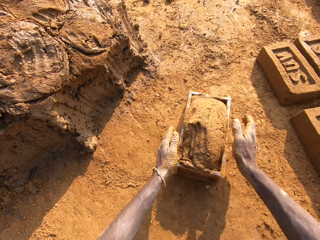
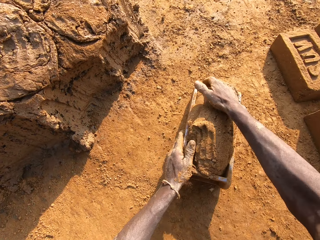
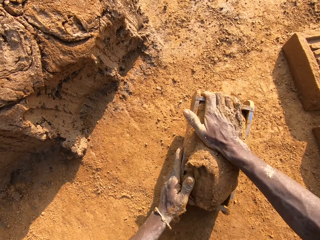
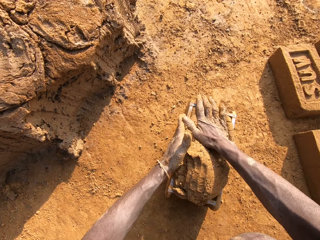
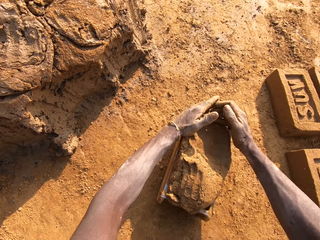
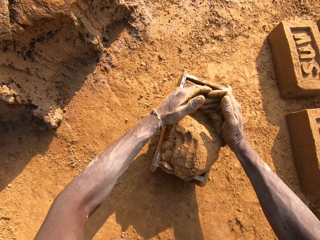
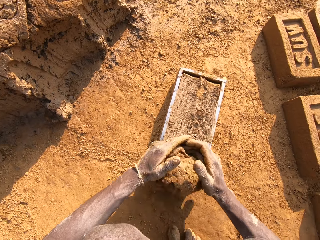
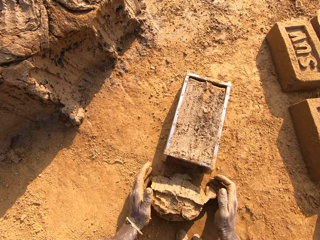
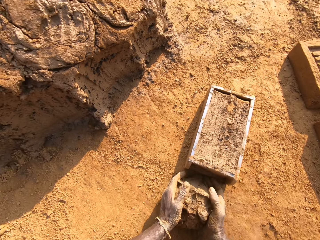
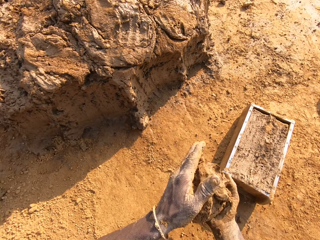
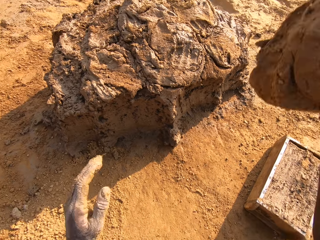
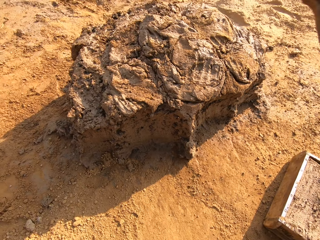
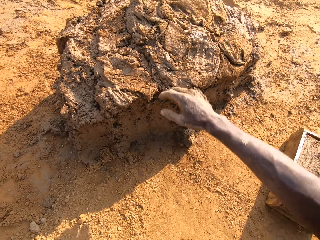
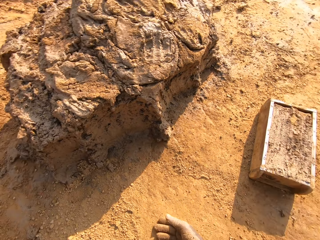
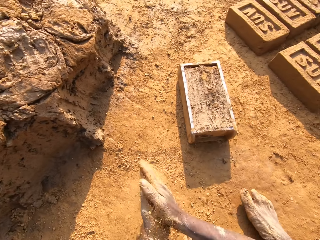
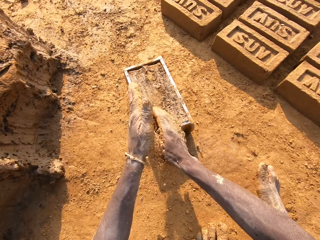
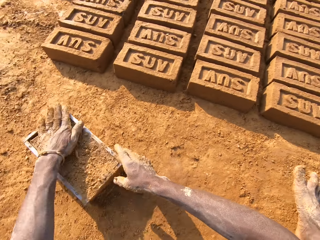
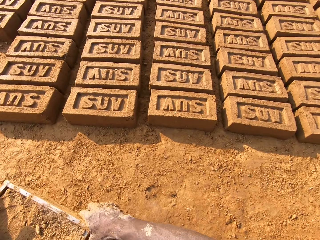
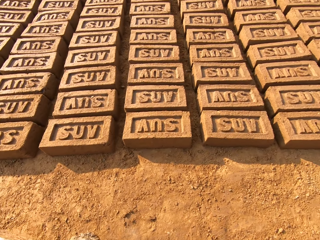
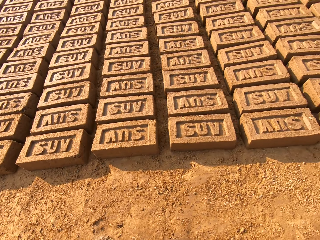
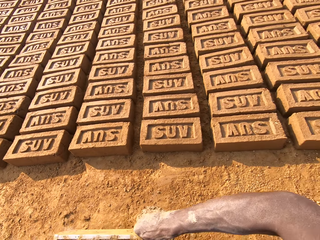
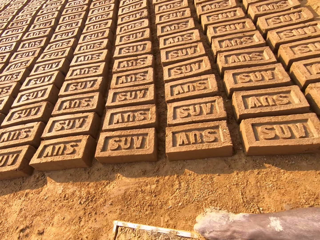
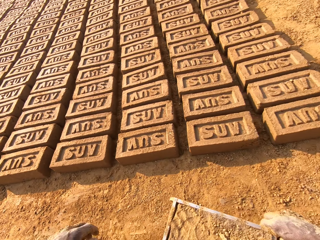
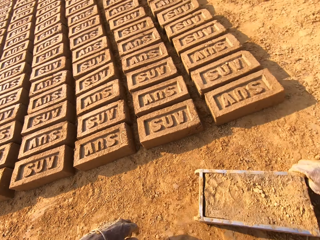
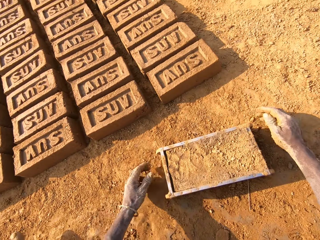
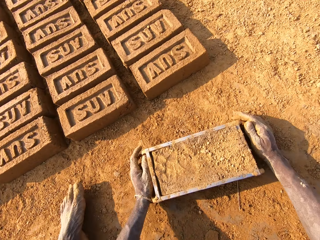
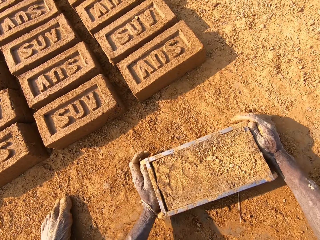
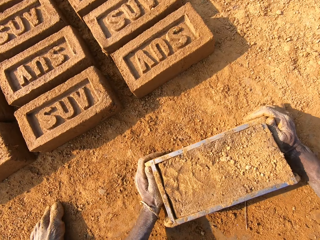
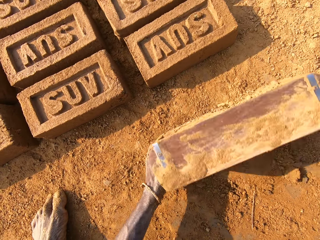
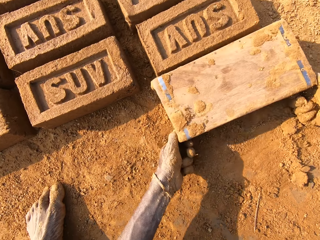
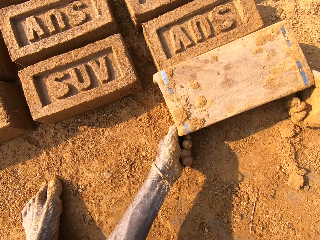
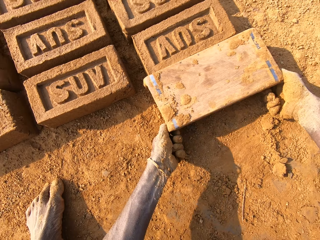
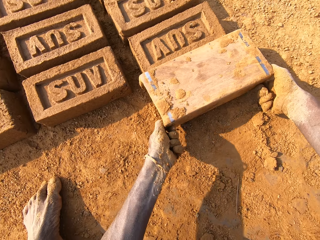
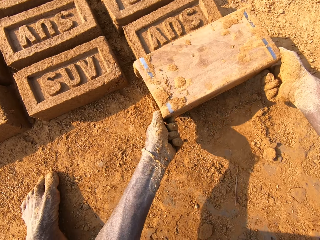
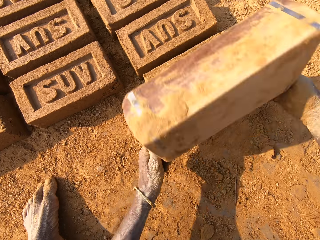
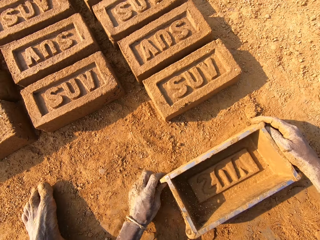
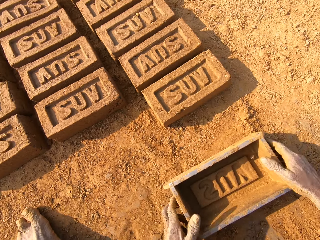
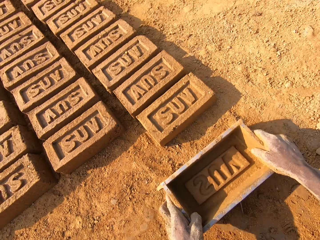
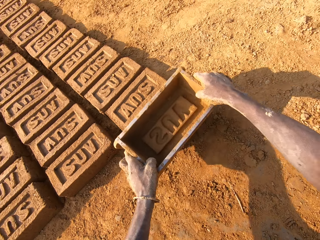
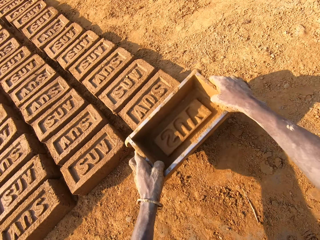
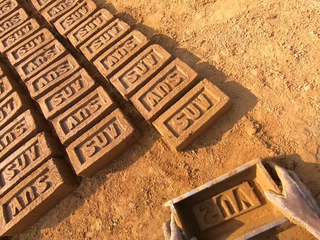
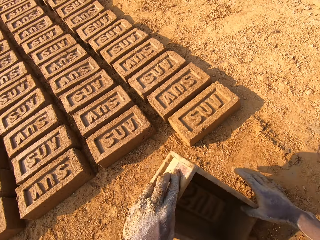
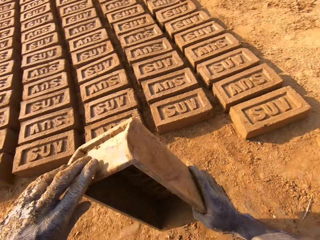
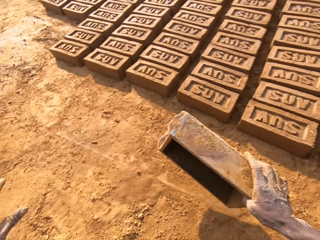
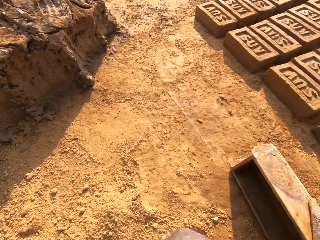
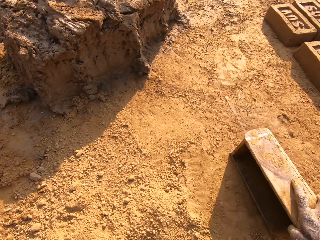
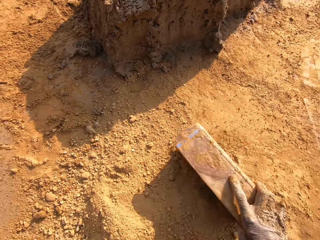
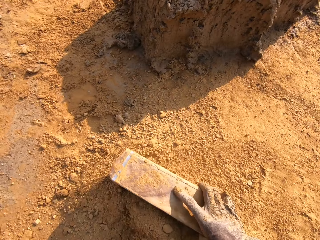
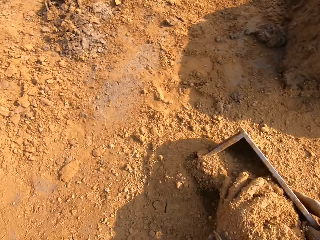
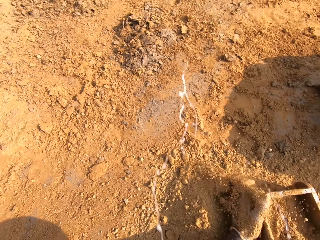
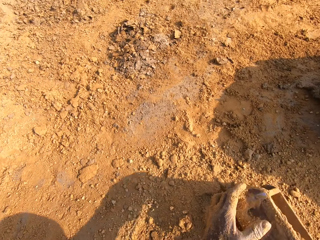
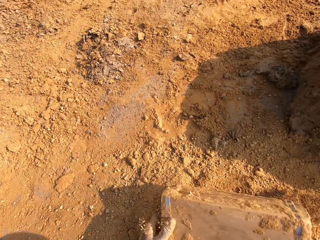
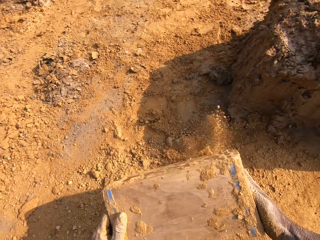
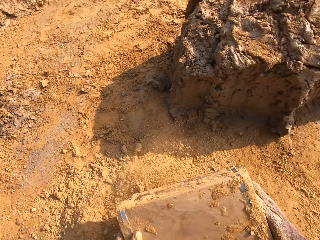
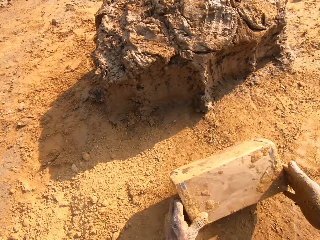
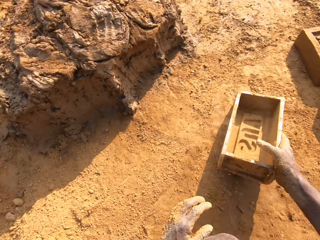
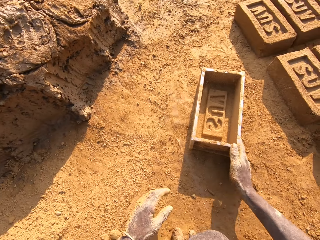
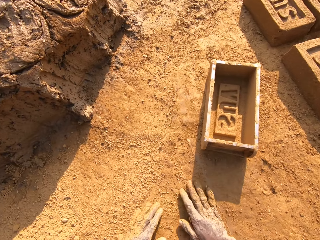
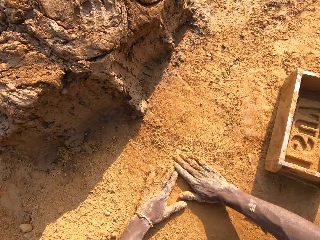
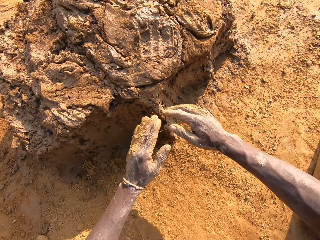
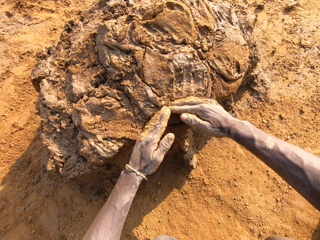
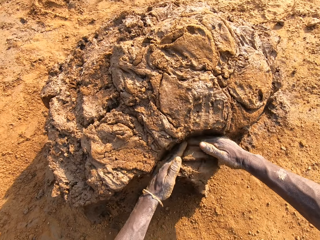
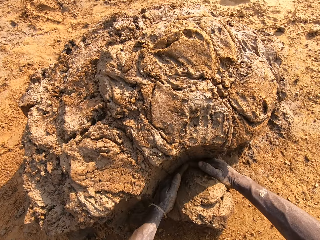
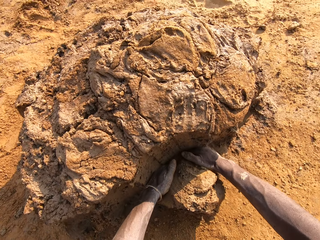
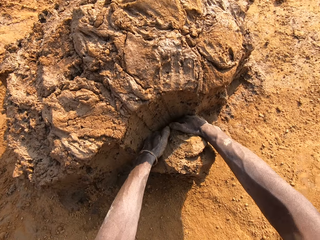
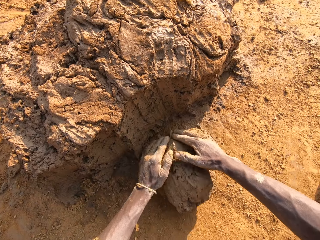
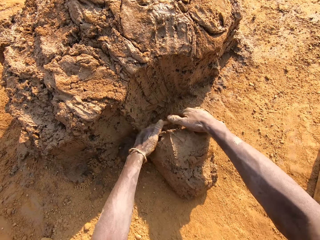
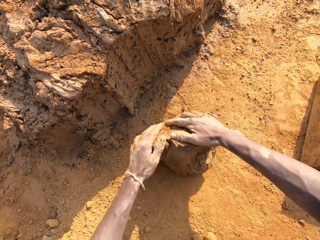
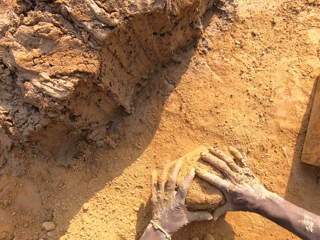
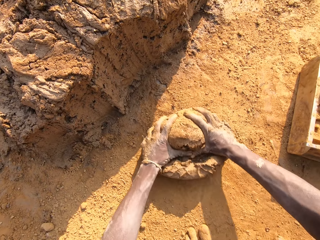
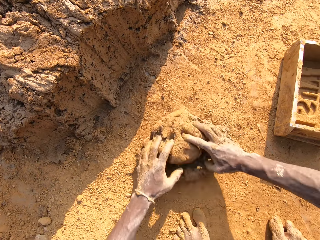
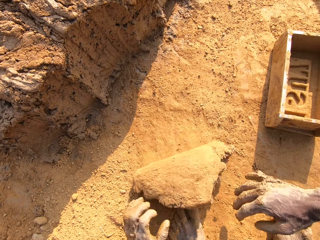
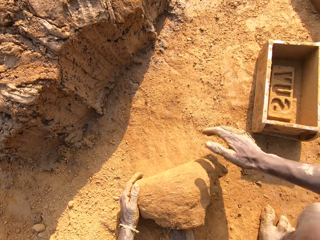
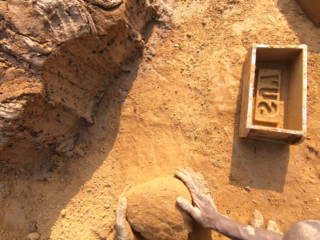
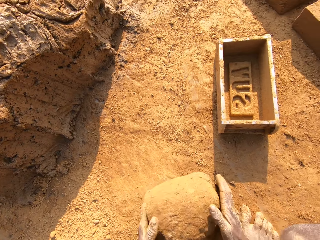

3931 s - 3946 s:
The camera wearer throws the clay or mud into the wooden brick mould. He lifts the wooden brick mould off the ground and hits the wooden brick mould against the ground. He packs excess clay from the mould with both hands. He cuts the mud with his hands. He lifts the mud off the ground. He throws the excess clay on the clay pile. He rubs his hands against each other. He pats the clay in the brick mould with his left hand. He drags the brick mould with his right hand. He removes the brick from the wooden brick mould. He turns the brick mould over. He drops the brick mould on the ground. He lifts the wooden brick mould off the ground. He puts the wooden brick mould on the brick. He puts the wooden brick mould on the ground. He lifts the wooden brick mould off the ground. He puts the wooden brick mould on the ground. He drags the wooden brick mould on the ground. He packs sand into the brick mould with his left hand. He empties the sand from the wooden brick mould. He pulls the wooden brick mould. He drops the brick mould on the ground. He rubs his hands on the ground. He packs clay from the clay pile with both hands. He cuts the mud with his hands. He mixes the mud with sand.

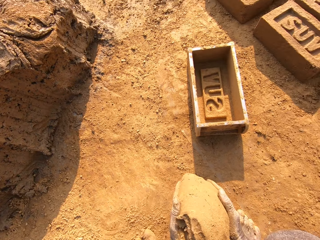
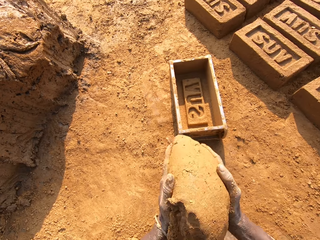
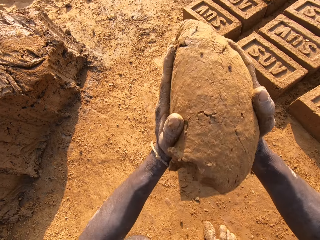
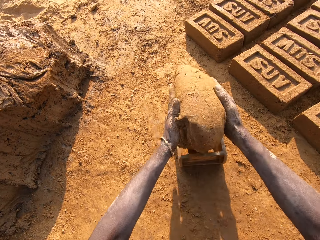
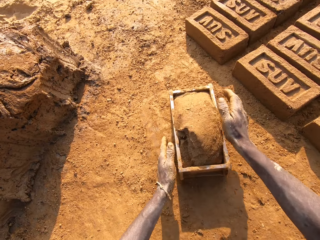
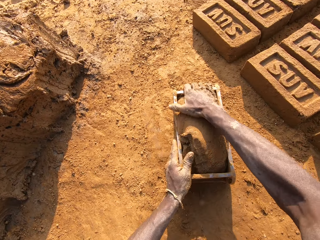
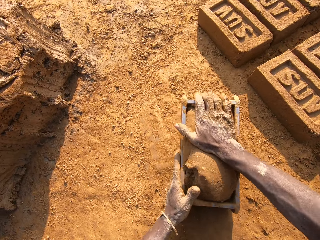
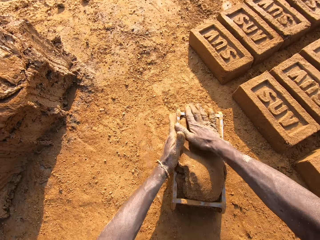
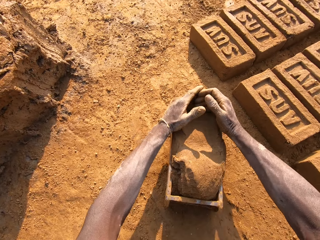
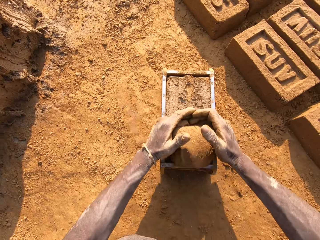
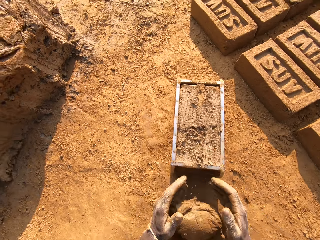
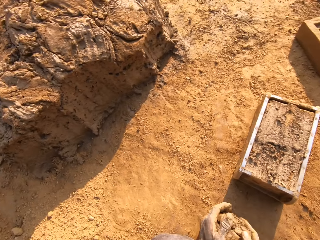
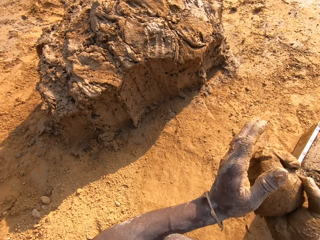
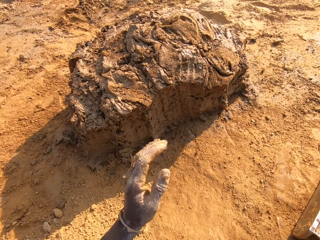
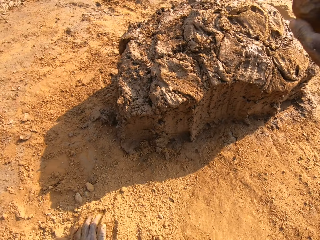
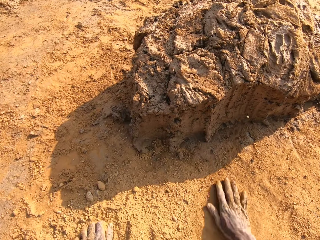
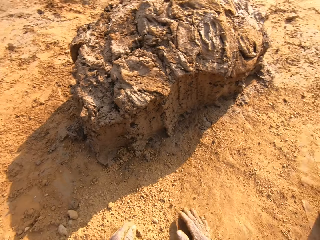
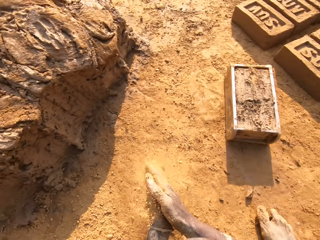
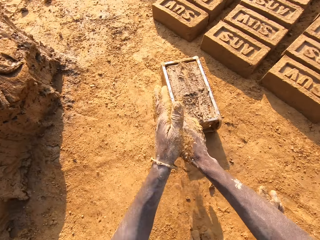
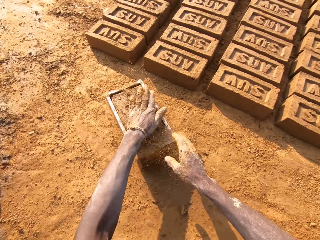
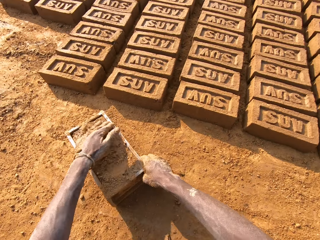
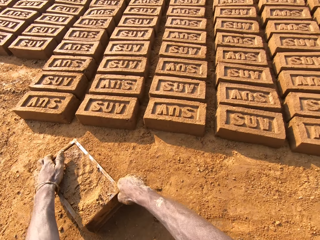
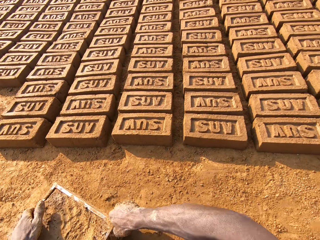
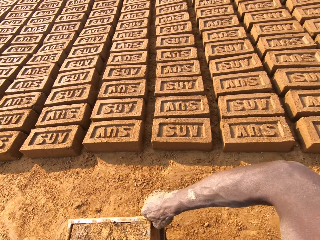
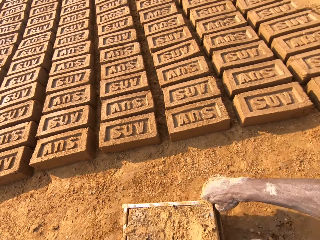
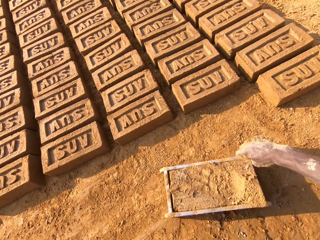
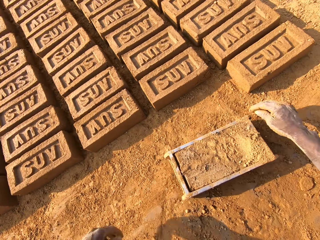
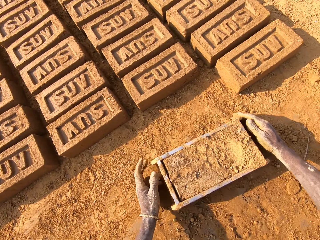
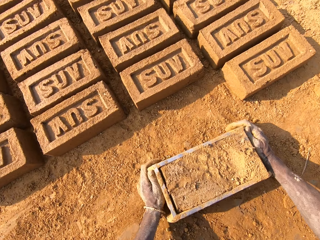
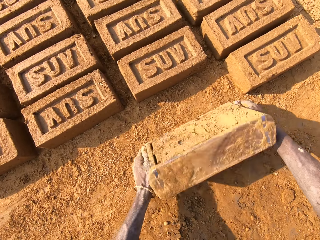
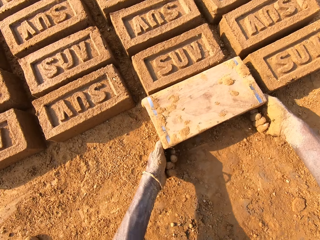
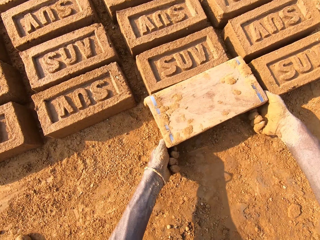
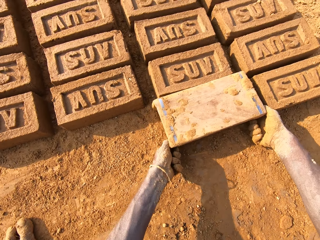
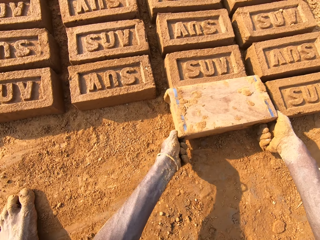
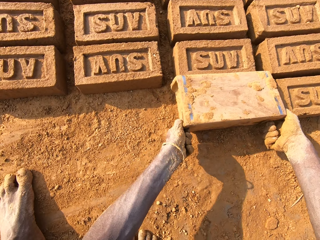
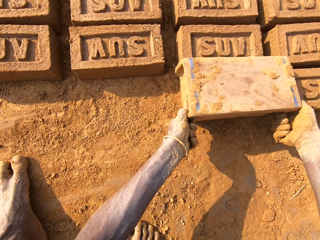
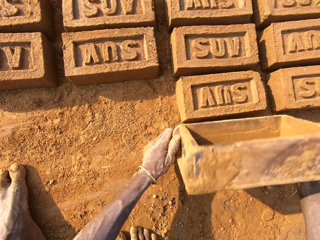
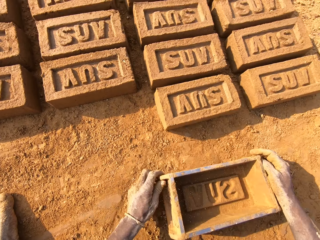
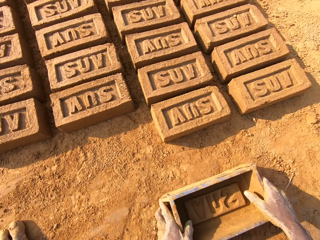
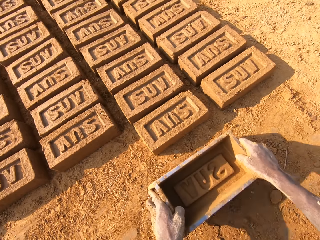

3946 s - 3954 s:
The camera wearer lifts the mud off the ground. He throws the clay or mud into the wooden brick mould. He lifts the wooden brick mould off the ground and hits the wooden brick mould against the ground. He cuts the mud with his hands. He packs excess clay from the mould with both hands. He lifts the mud off the ground. He throws the excess clay on the clay pile. He rubs his hands on the ground. He rubs his hands against each other. He pats the clay in the brick mould with his left hand. He drags the brick mould with his right hand. He turns the brick mould over. He removes the brick from the wooden brick mould. He removes the brick mould from the clay. He drops the brick mould on the ground.
